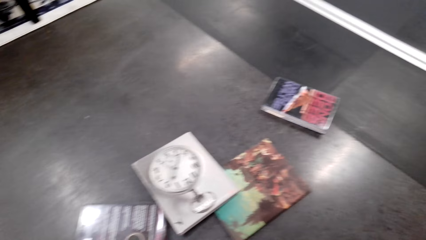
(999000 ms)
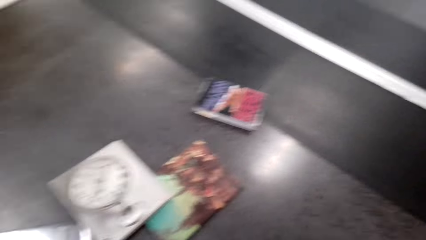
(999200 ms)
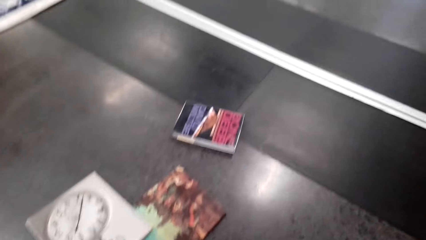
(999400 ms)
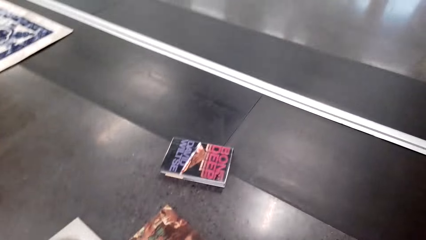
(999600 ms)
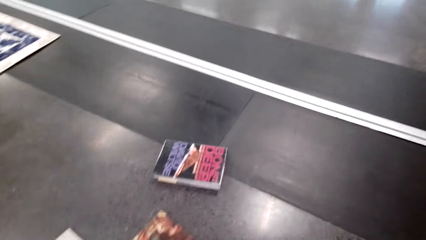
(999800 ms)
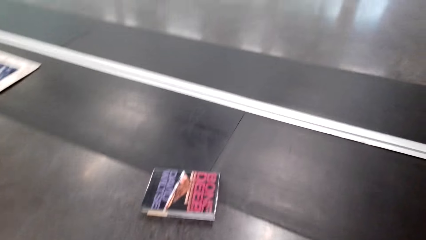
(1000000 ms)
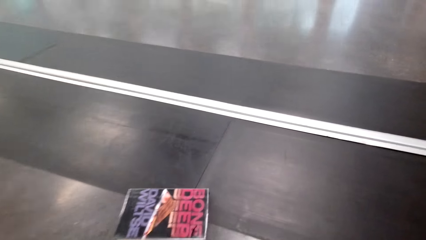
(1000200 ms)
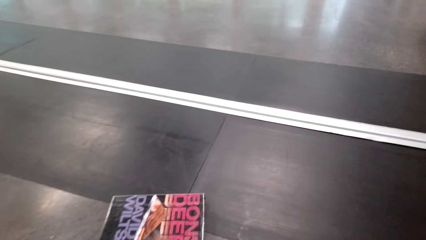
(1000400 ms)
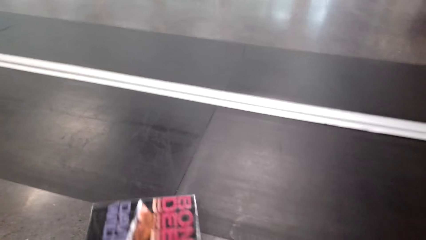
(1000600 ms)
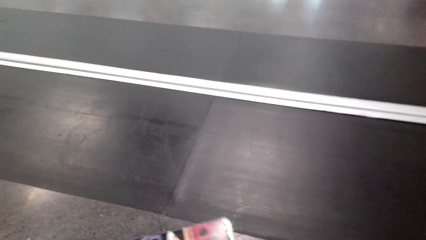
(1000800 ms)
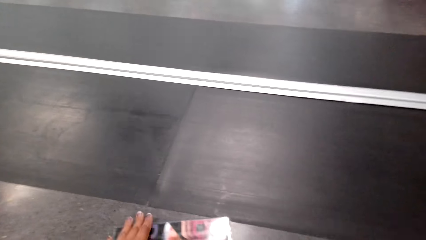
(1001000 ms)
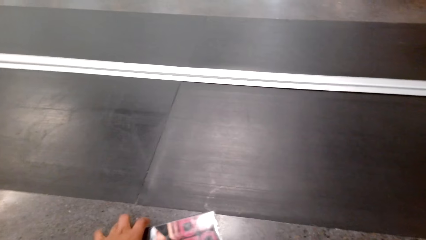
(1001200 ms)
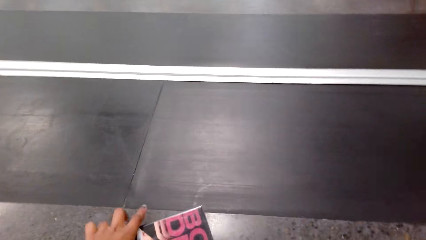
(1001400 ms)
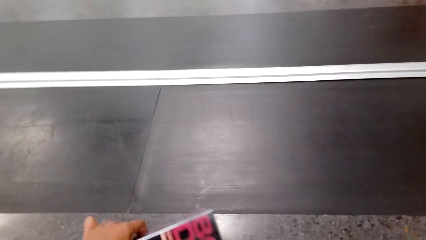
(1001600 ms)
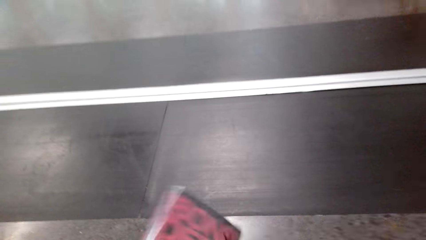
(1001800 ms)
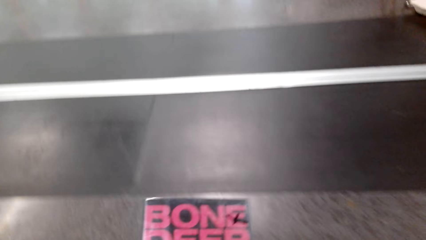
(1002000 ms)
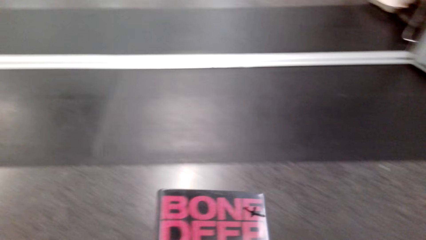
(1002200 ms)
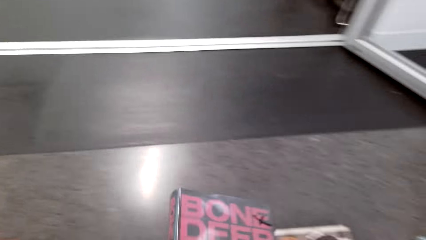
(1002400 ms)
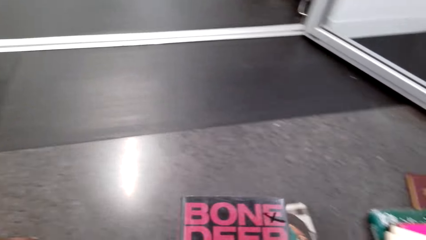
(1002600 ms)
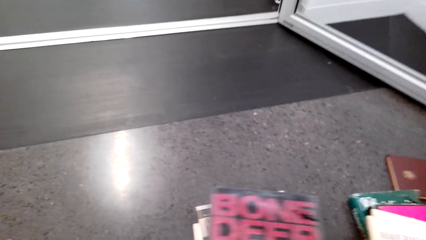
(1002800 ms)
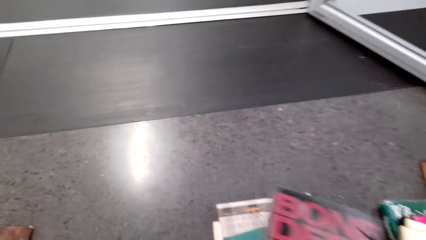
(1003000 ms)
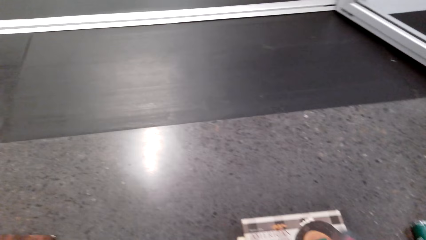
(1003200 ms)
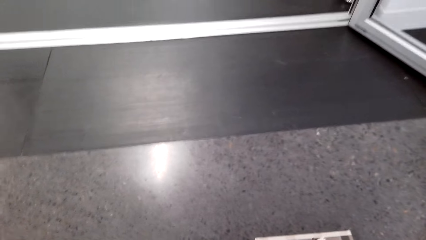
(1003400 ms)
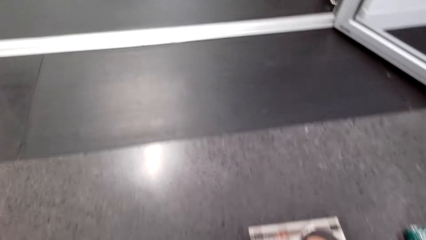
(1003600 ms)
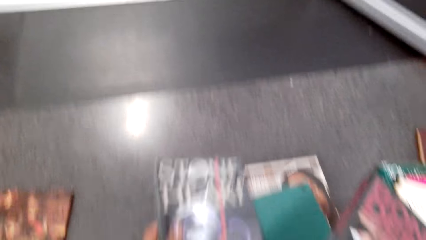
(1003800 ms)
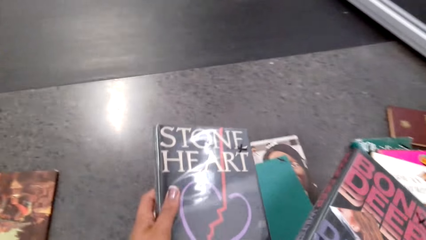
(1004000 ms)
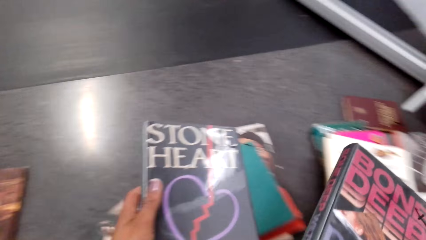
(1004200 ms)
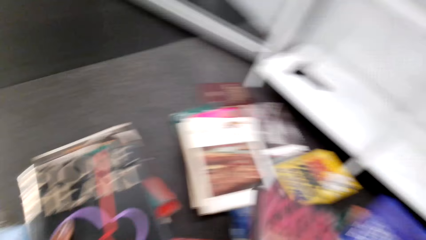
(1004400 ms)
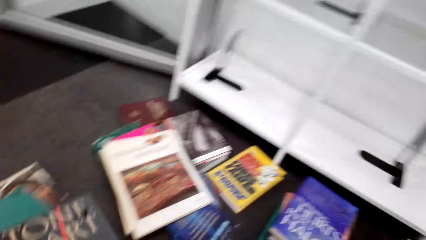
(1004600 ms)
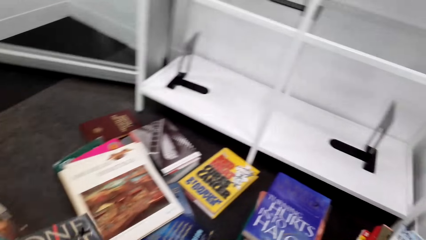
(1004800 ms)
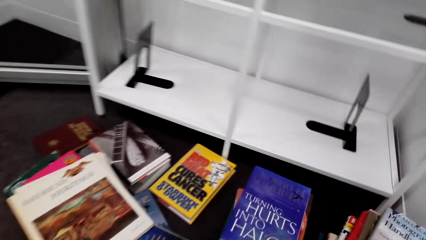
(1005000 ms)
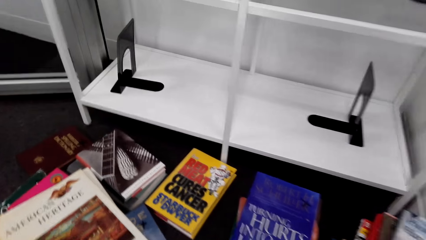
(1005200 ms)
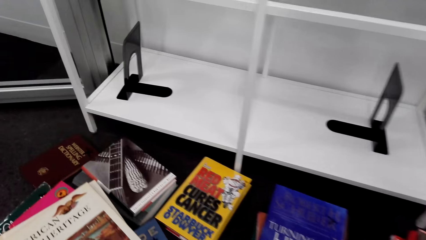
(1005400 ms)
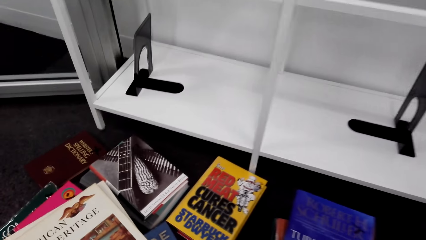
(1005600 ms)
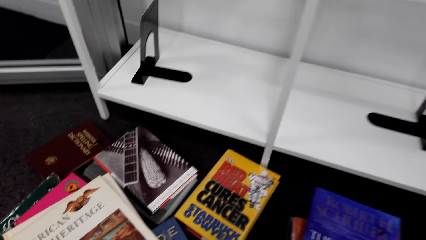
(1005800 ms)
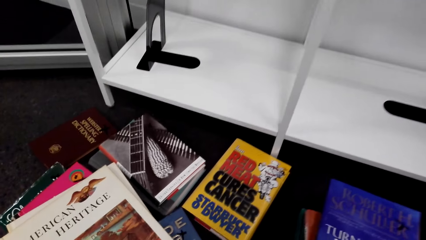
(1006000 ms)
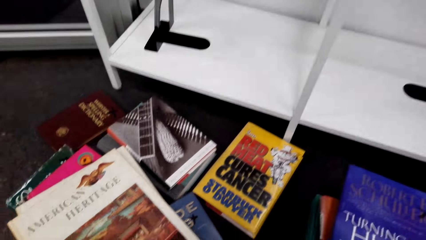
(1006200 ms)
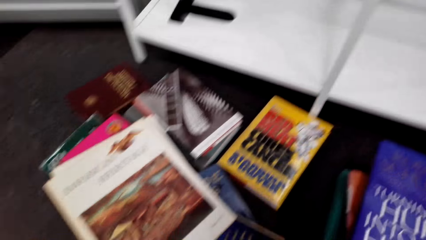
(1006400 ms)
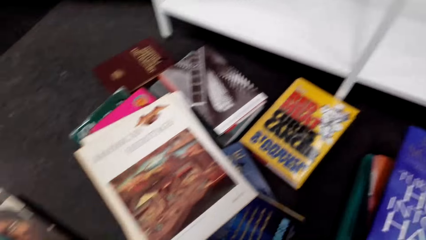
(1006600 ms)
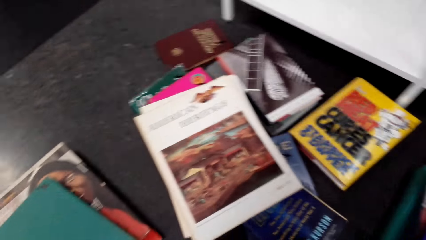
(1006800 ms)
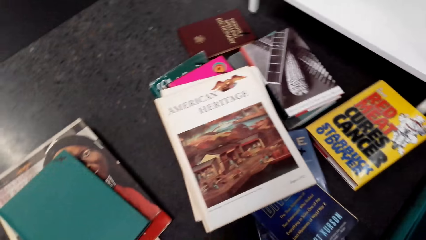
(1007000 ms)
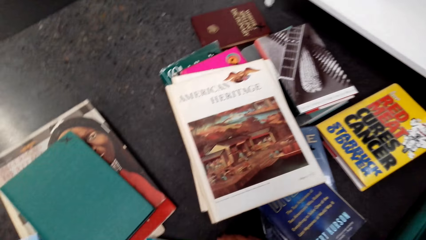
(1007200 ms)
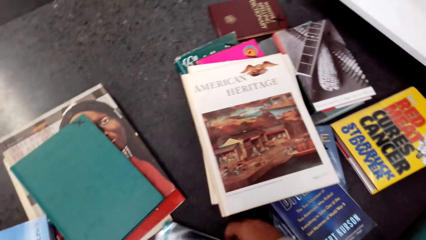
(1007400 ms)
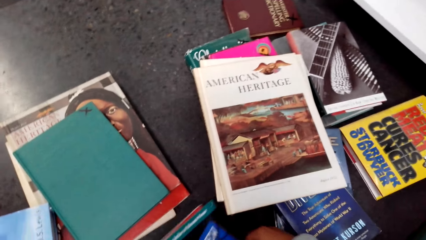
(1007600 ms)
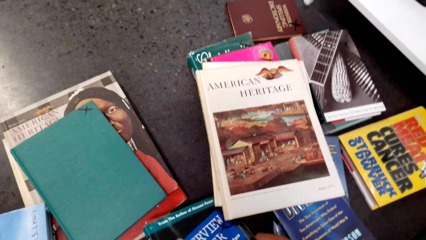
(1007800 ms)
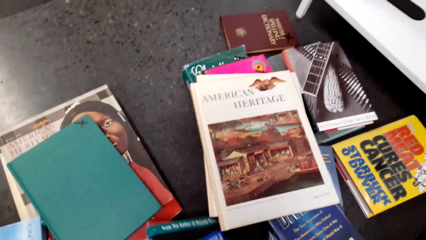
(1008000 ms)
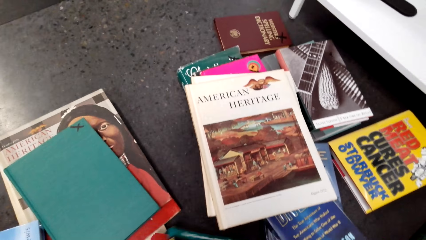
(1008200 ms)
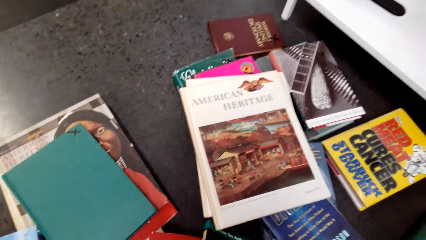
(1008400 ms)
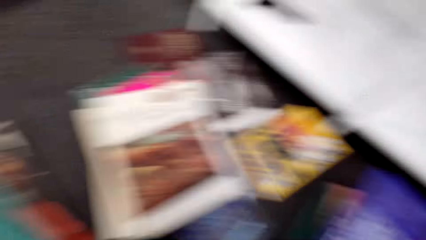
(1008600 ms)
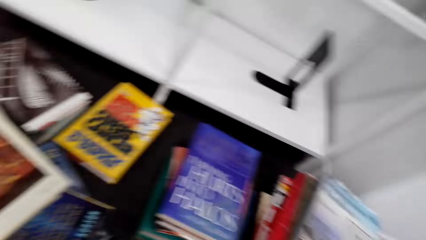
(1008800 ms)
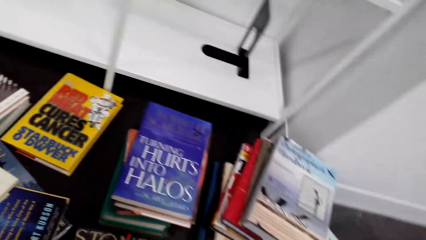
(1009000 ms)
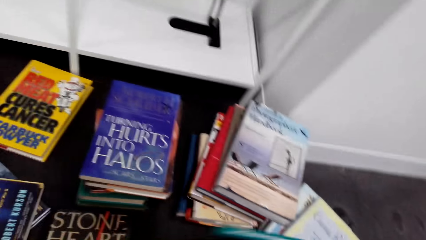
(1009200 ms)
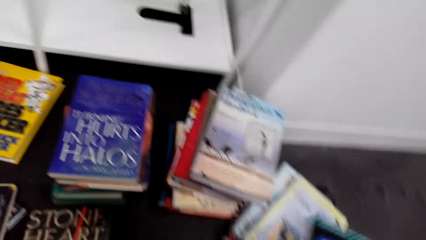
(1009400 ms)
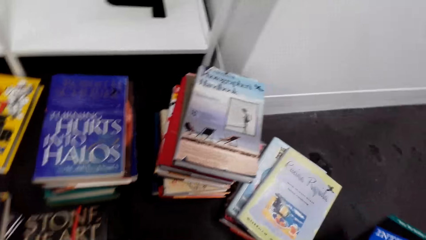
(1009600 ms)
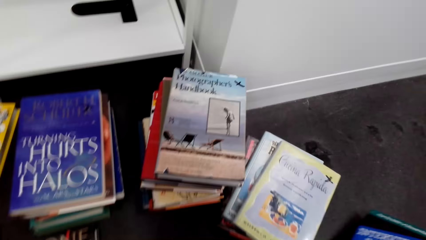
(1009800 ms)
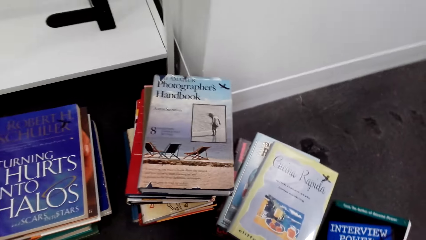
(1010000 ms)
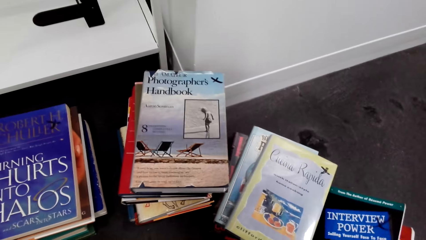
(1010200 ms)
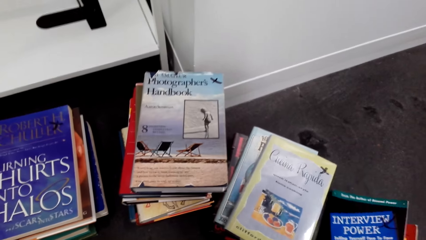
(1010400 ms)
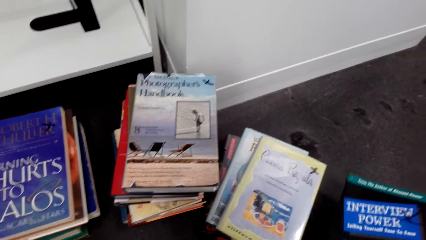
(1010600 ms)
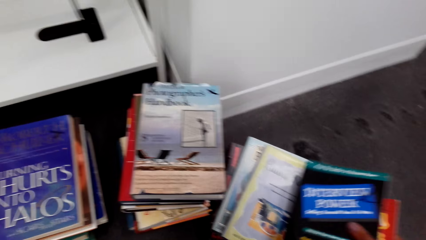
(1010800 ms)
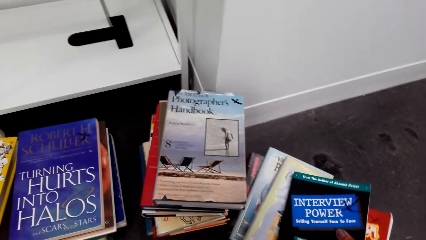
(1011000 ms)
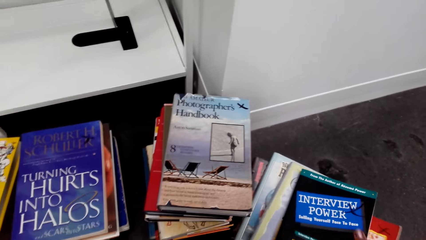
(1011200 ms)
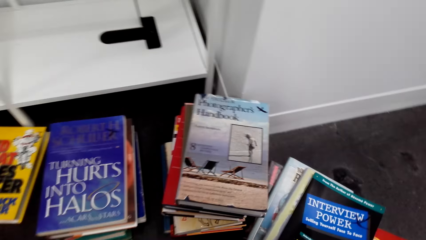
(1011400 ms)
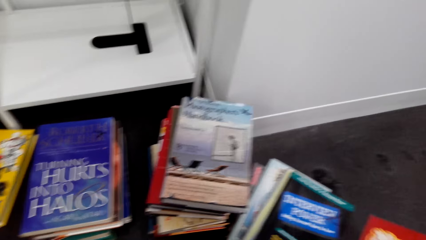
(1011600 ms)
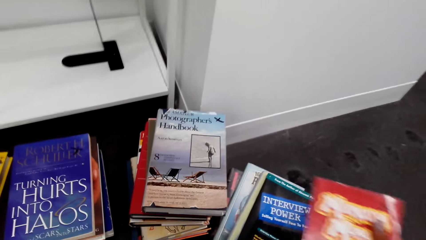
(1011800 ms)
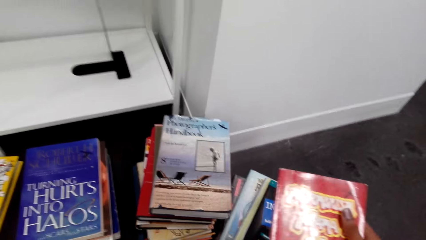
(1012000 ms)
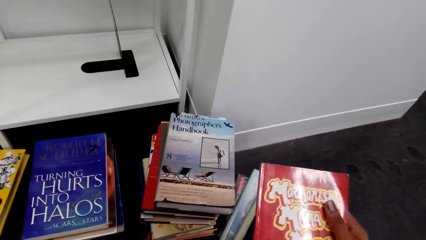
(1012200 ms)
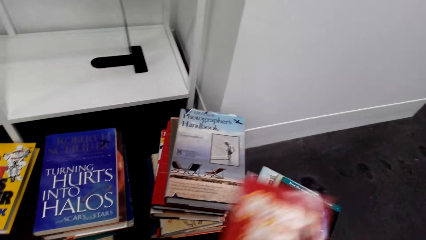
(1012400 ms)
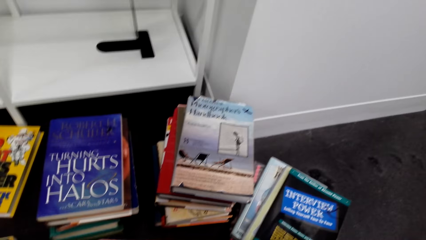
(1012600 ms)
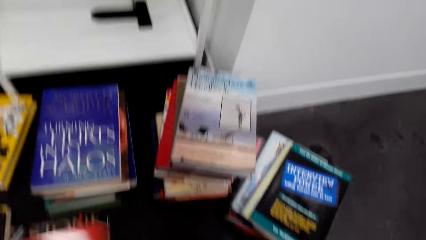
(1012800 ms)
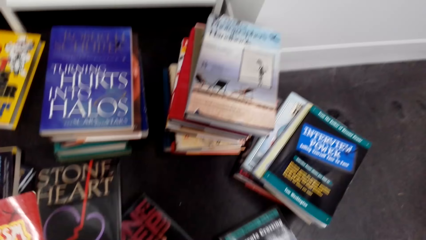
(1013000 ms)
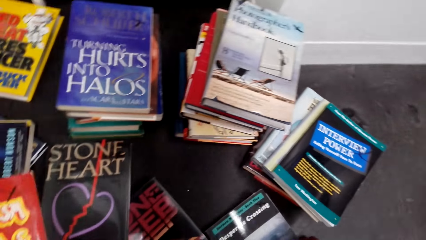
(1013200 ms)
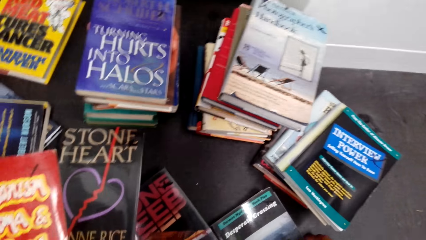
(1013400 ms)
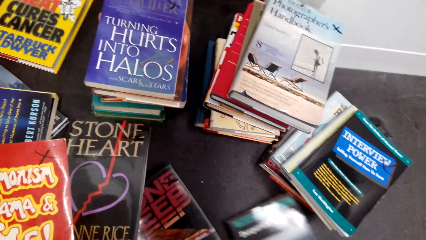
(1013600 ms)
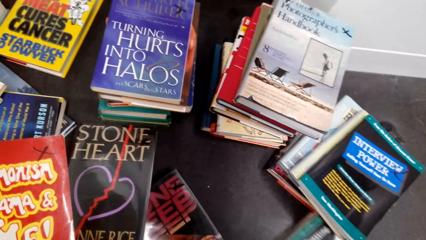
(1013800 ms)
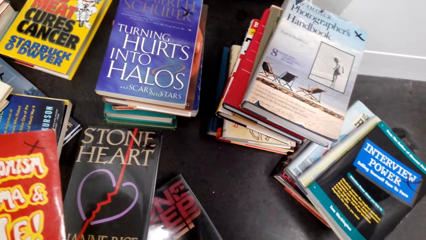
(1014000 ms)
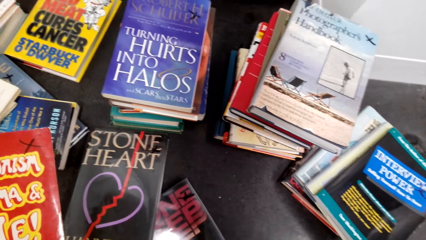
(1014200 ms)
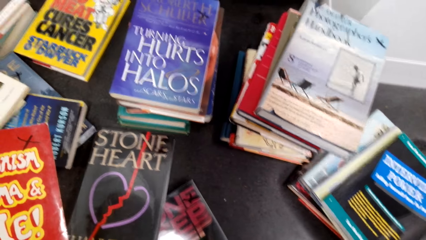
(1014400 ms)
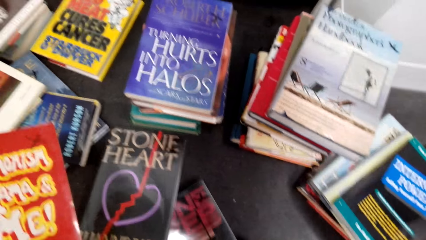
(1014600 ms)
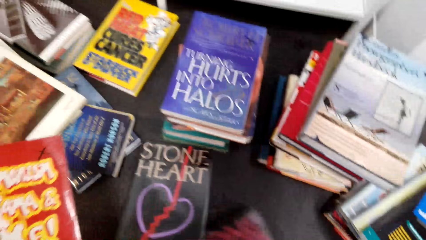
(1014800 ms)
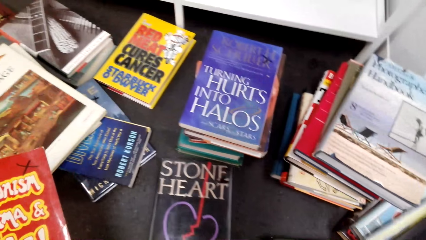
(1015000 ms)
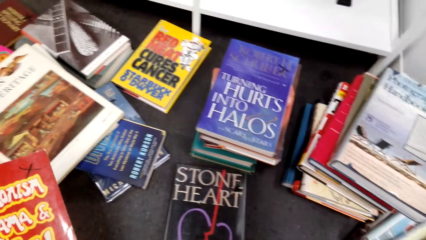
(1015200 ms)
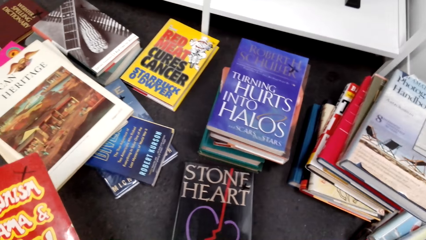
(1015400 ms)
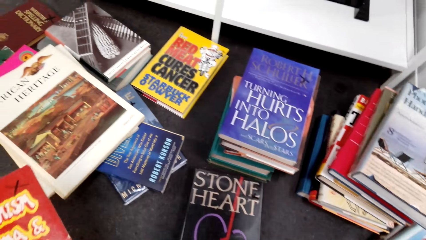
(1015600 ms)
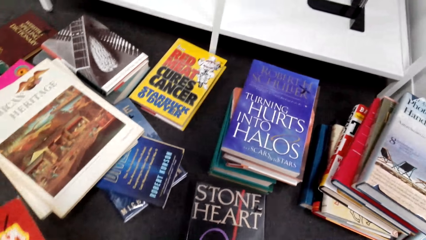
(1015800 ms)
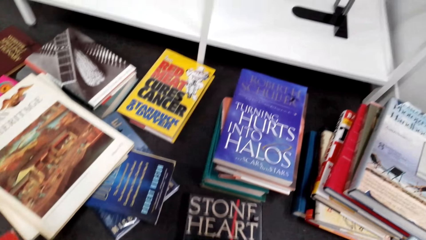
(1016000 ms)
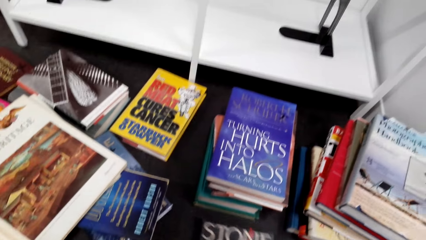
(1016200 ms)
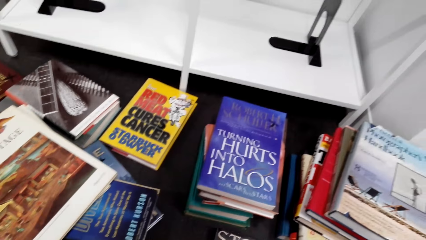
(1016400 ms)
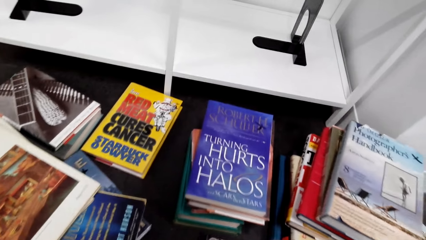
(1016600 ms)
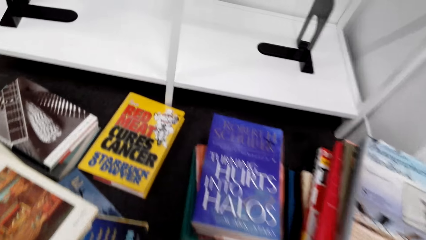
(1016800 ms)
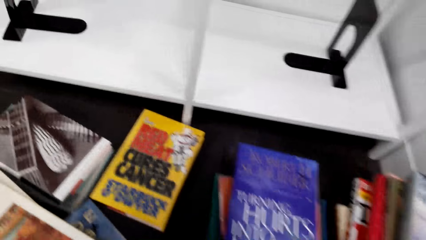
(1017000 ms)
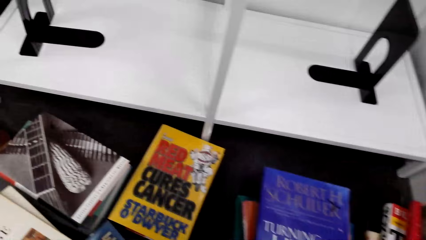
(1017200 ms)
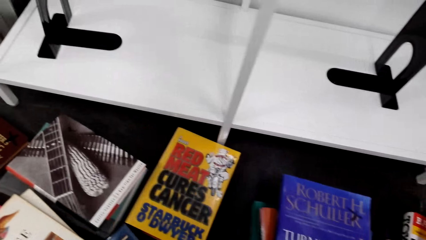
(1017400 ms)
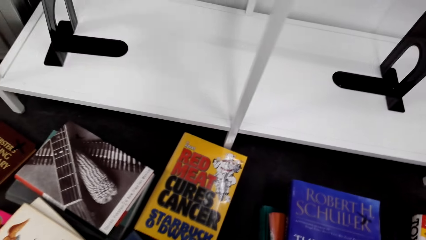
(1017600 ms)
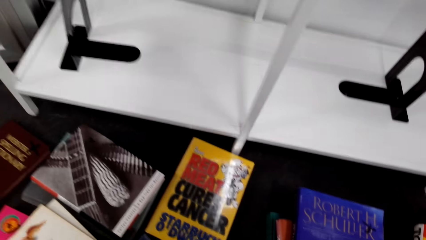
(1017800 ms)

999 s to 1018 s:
The camera wearer picks the books from the floor. They look at the book. They pick the books from the floor. They place the book on the other books on the floor. They pick the books from the floor.
